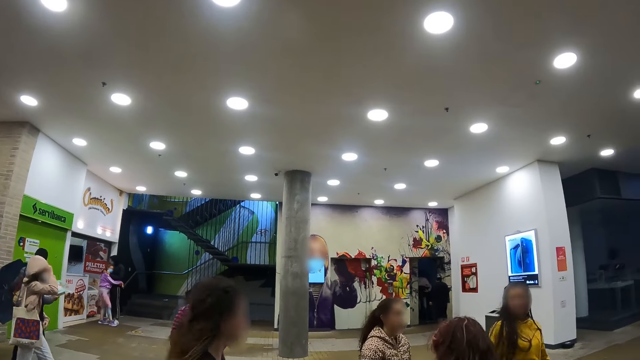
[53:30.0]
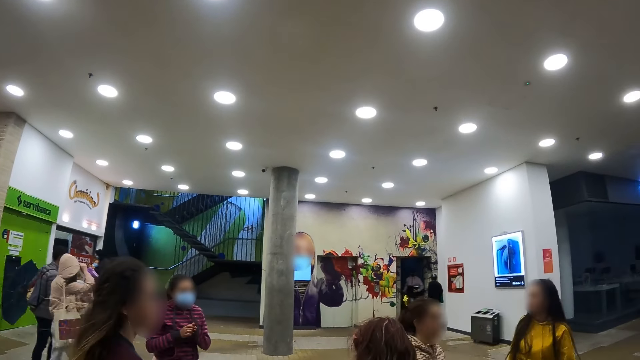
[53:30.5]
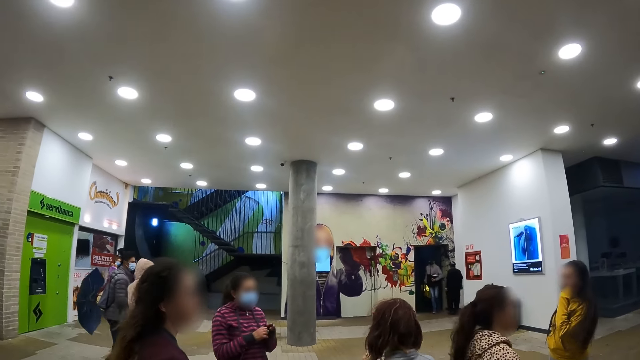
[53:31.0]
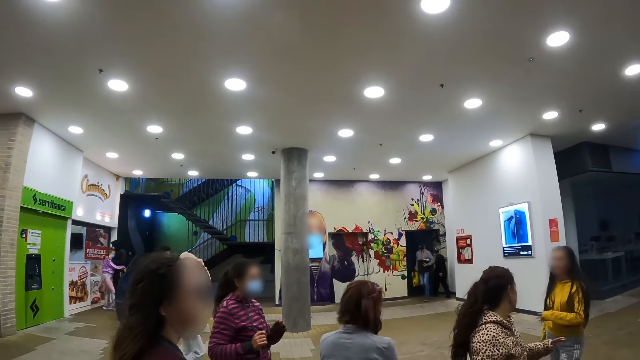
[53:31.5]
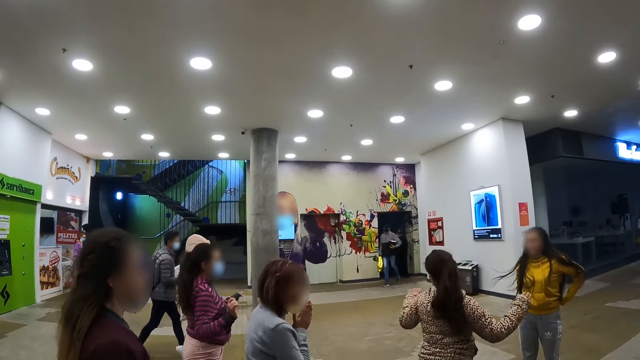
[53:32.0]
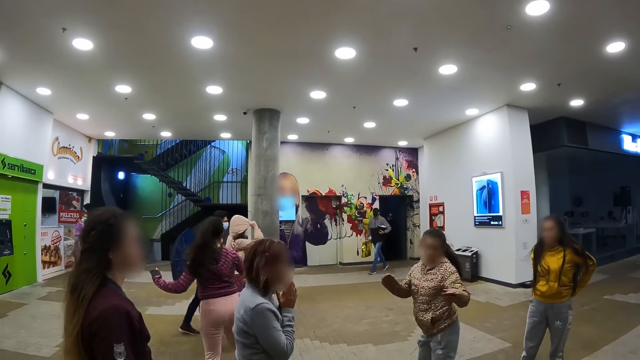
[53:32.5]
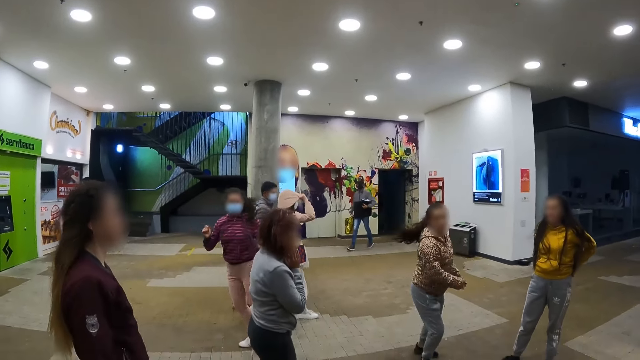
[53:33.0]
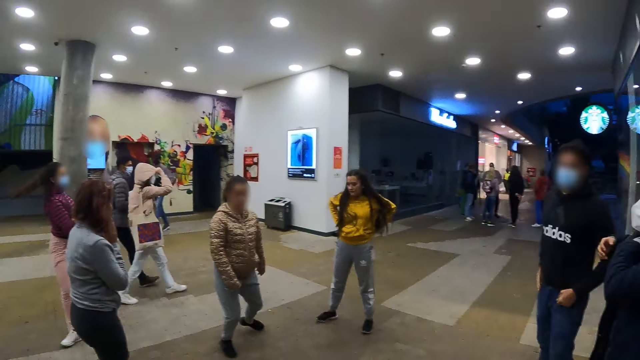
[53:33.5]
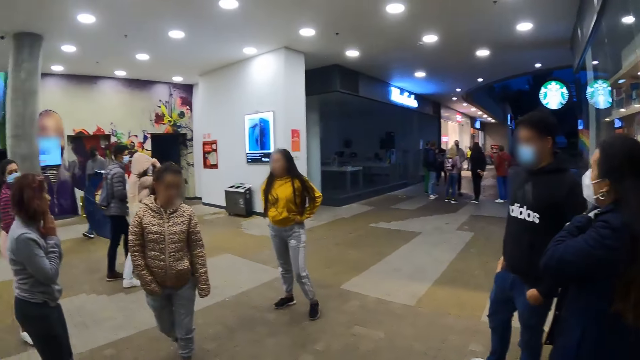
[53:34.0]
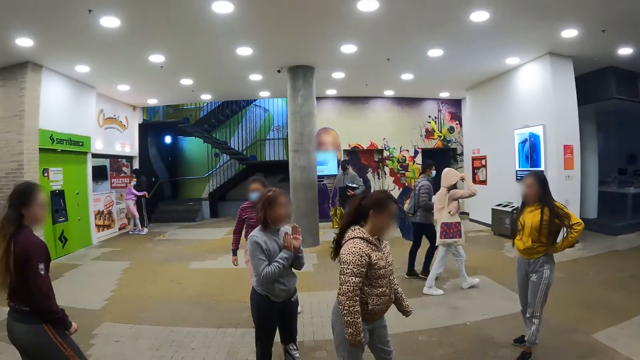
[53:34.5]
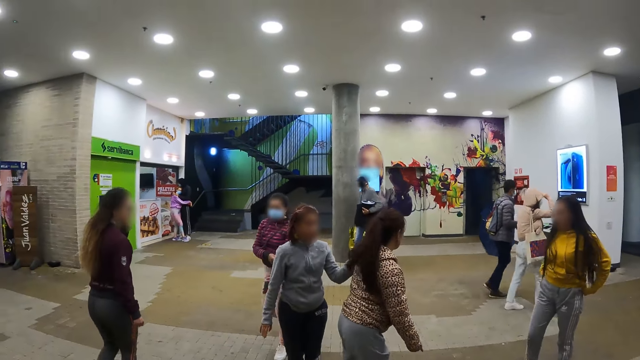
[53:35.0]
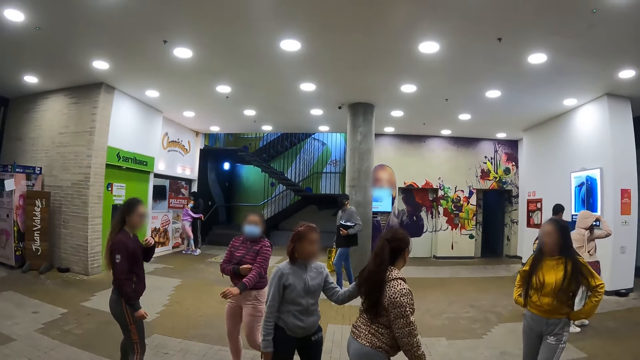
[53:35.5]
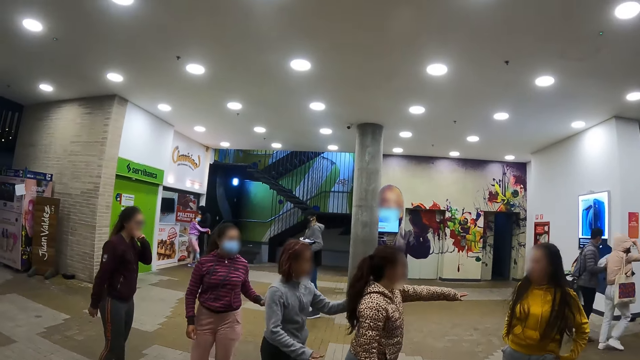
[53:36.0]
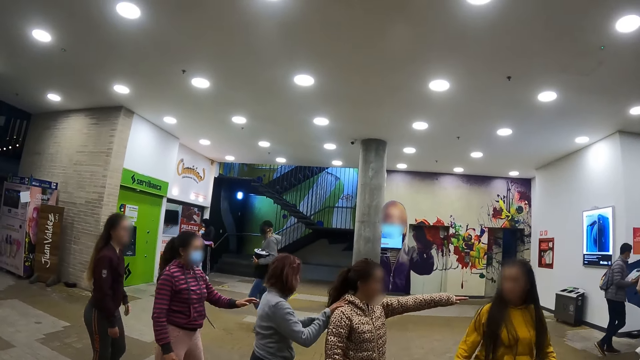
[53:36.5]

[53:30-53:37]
The camera wearer looks around the room.

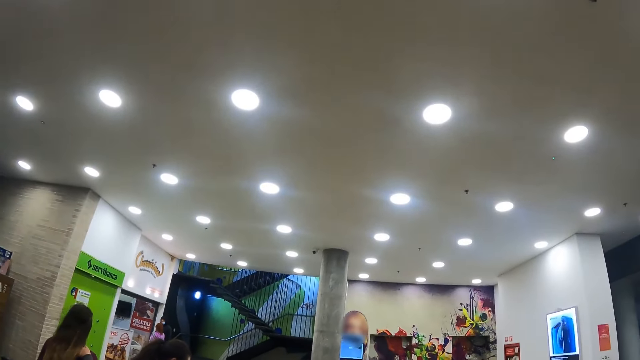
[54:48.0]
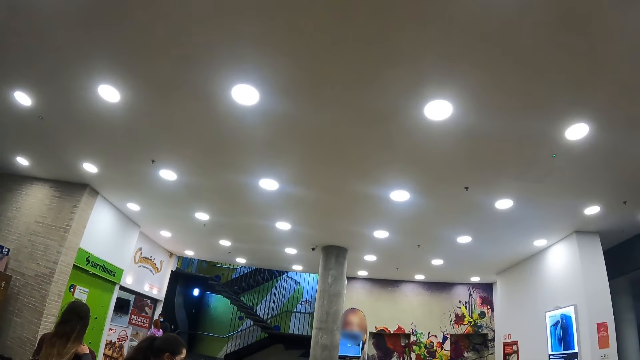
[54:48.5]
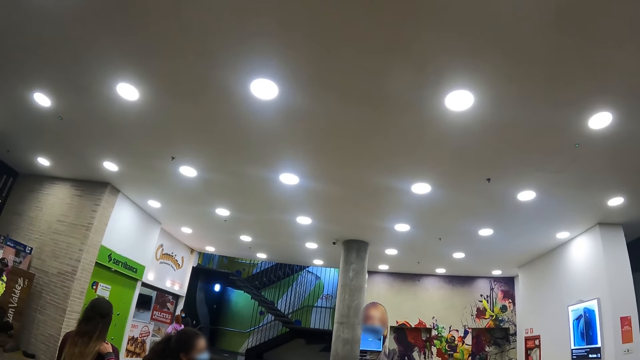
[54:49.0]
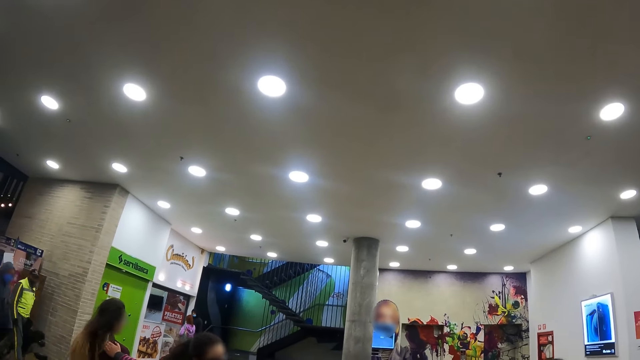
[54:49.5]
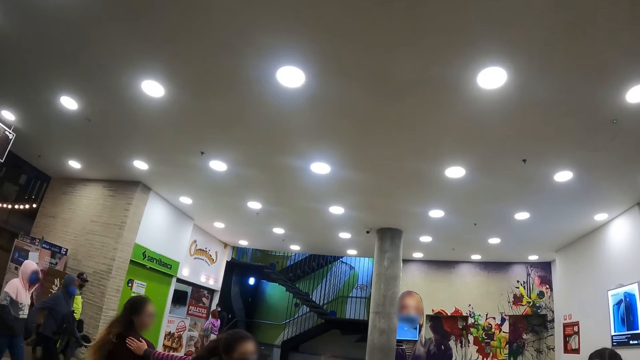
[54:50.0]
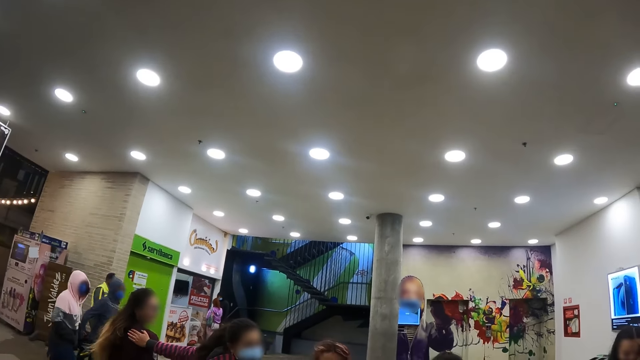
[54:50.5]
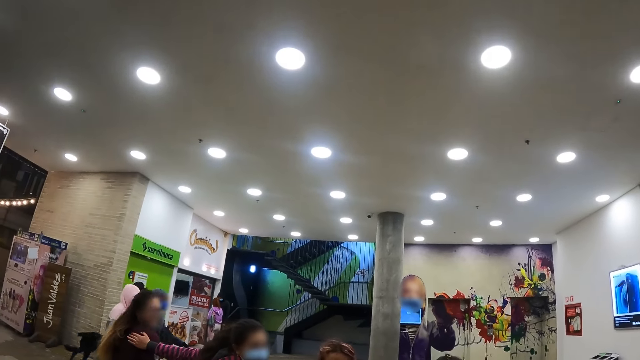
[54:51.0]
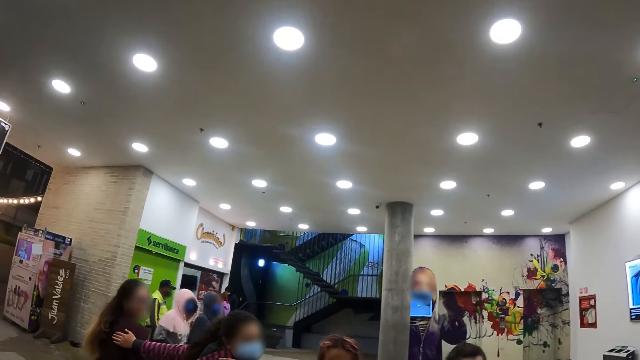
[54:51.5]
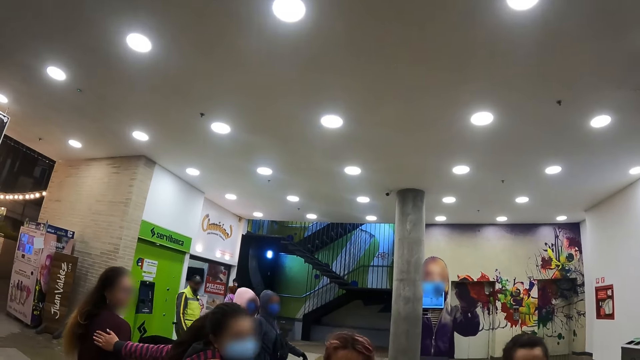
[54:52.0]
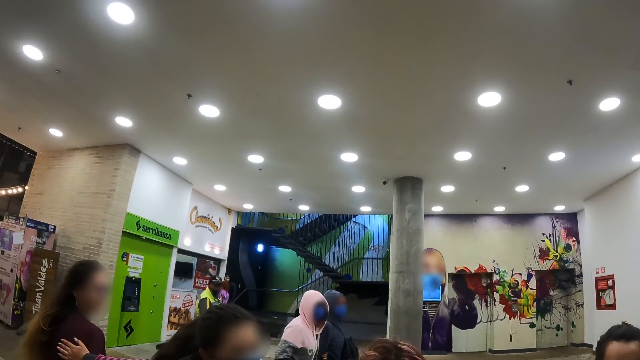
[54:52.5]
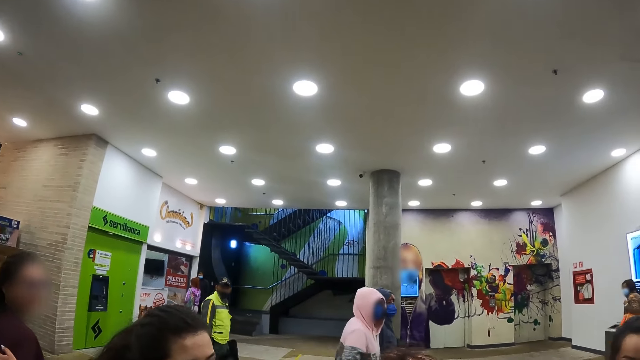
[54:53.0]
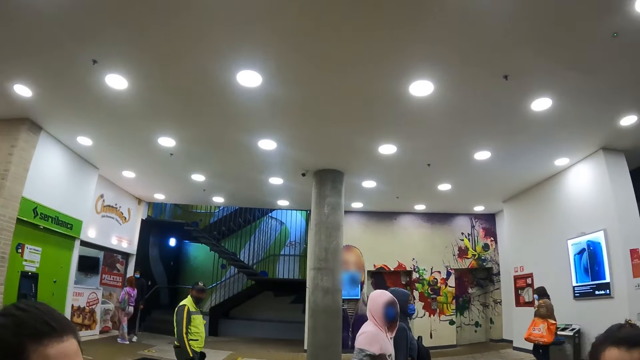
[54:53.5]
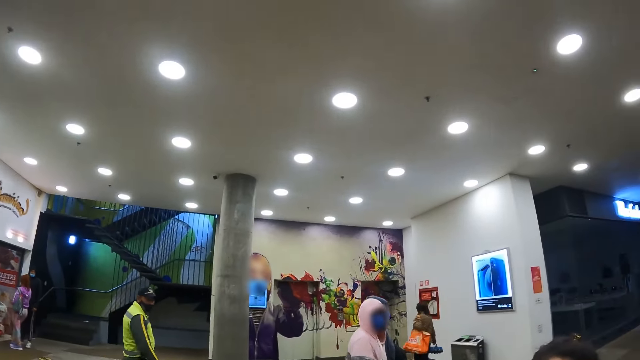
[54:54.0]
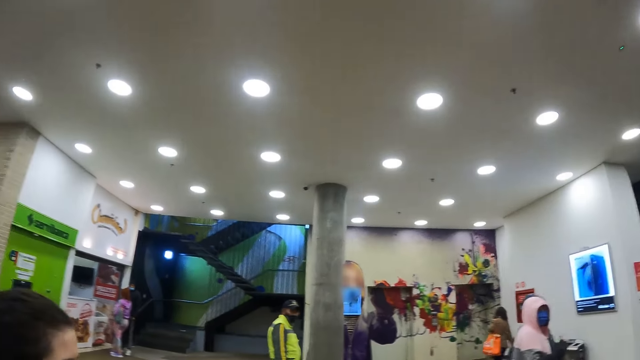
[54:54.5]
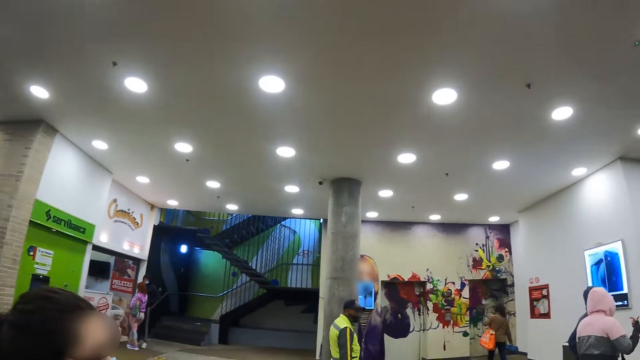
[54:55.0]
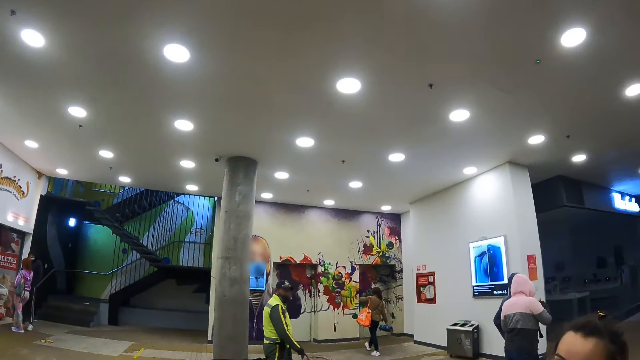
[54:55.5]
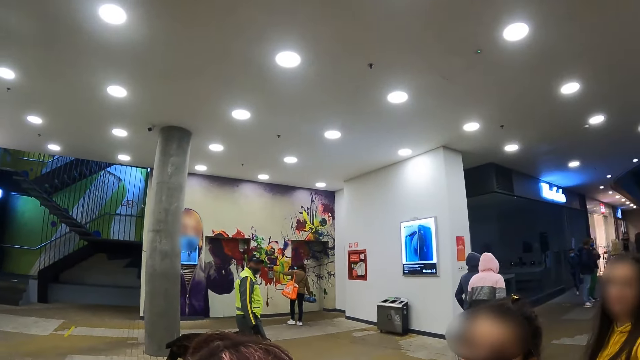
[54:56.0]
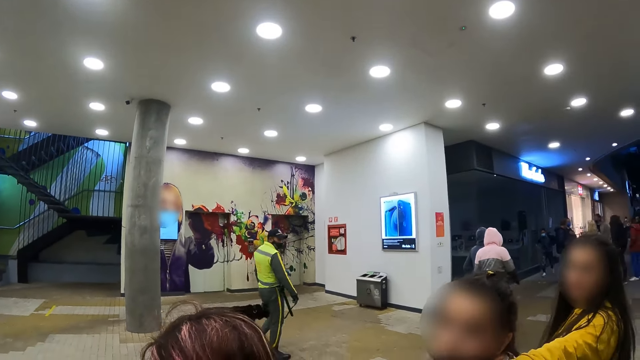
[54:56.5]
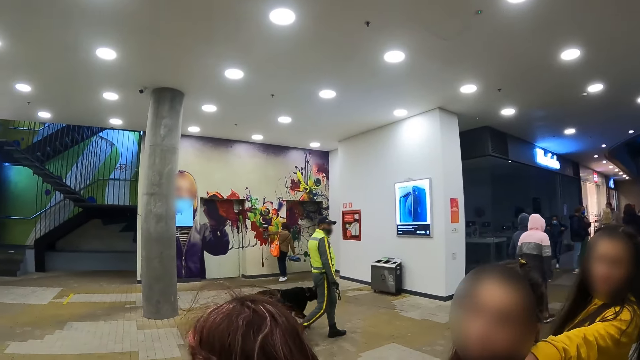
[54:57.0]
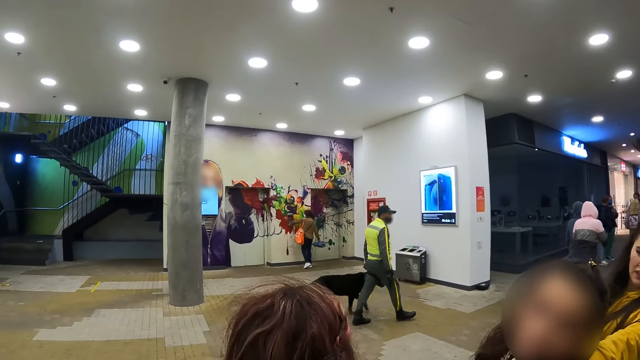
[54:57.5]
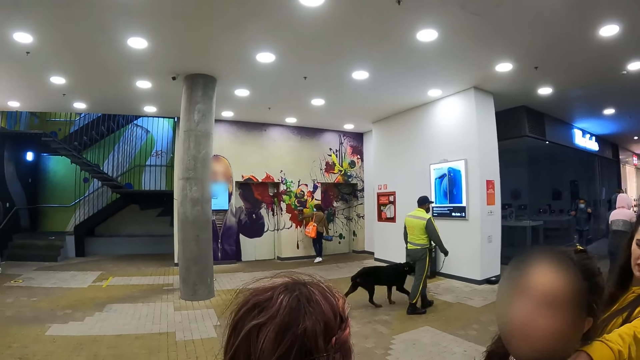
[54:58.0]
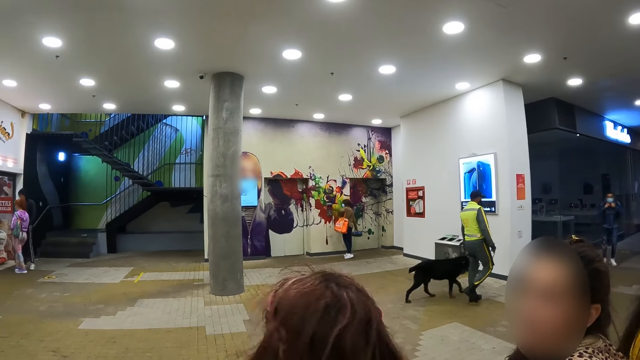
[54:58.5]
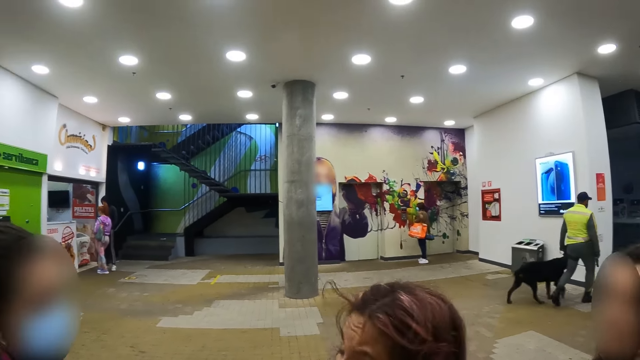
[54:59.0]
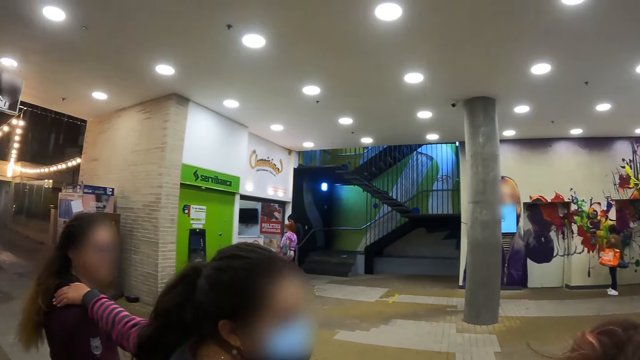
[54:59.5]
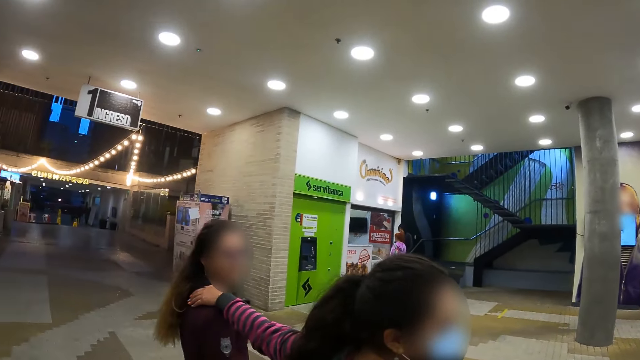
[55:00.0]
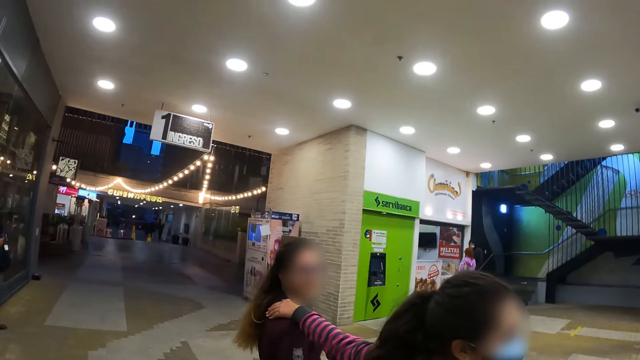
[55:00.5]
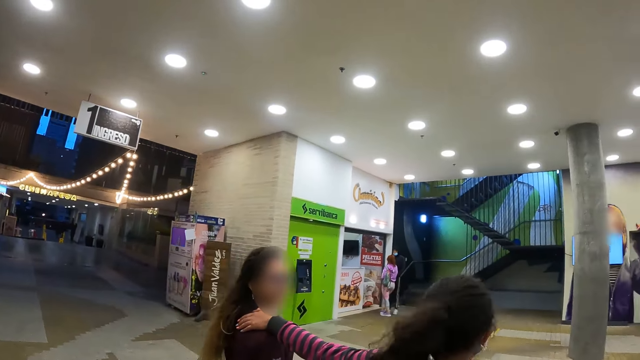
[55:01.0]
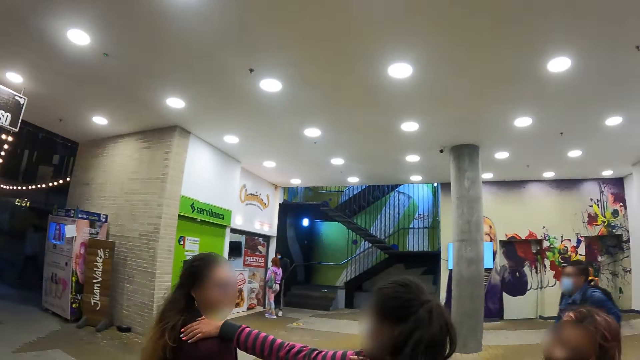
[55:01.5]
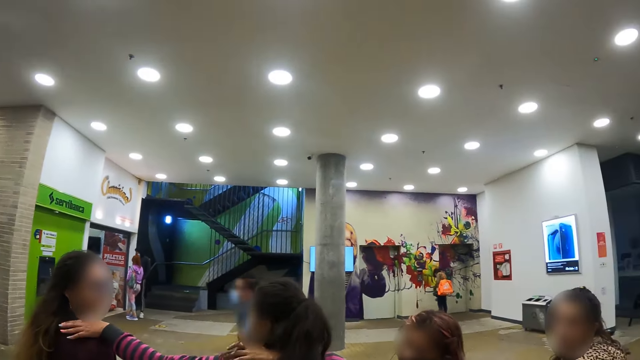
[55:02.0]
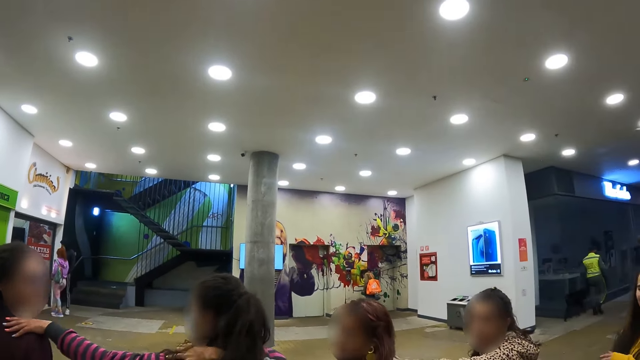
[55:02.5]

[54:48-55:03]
The camera wearer looks around. They interact with people.
